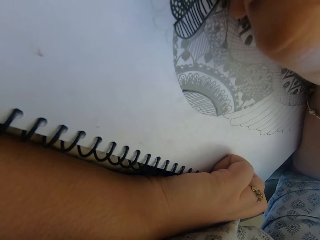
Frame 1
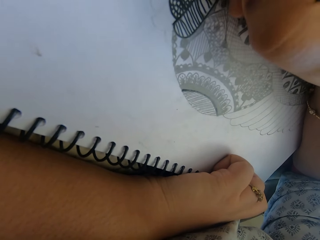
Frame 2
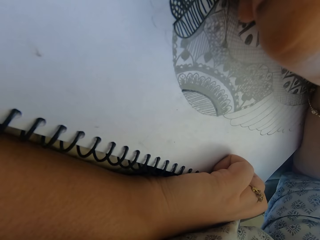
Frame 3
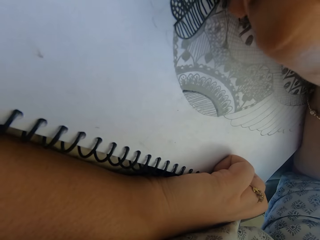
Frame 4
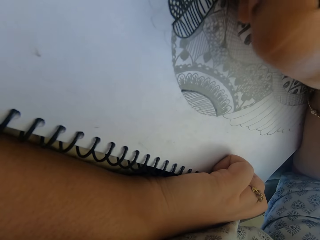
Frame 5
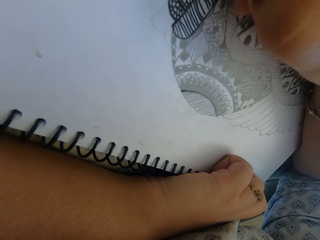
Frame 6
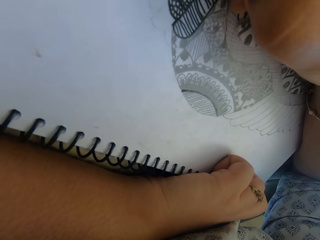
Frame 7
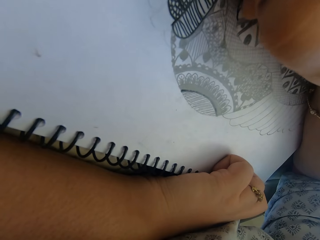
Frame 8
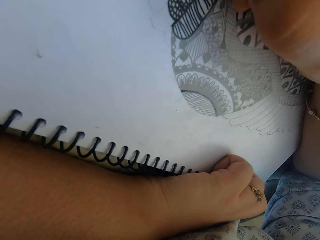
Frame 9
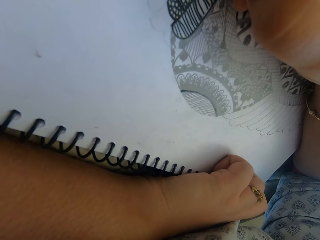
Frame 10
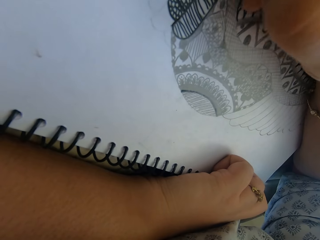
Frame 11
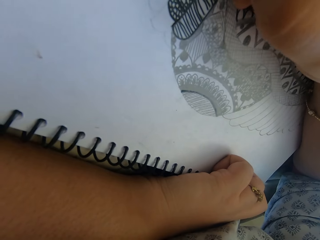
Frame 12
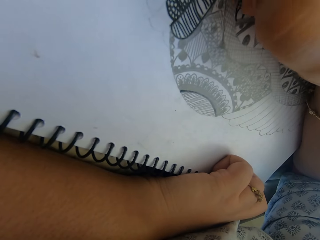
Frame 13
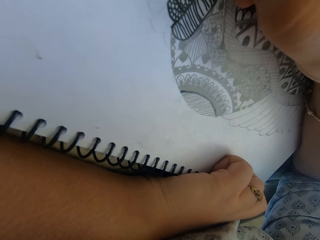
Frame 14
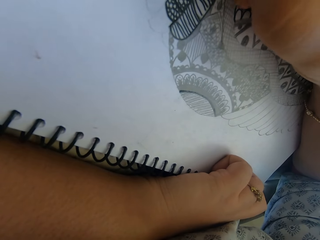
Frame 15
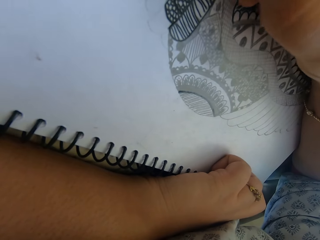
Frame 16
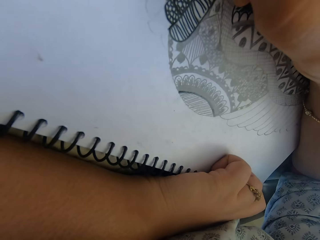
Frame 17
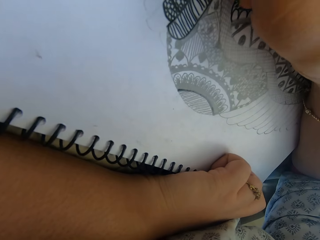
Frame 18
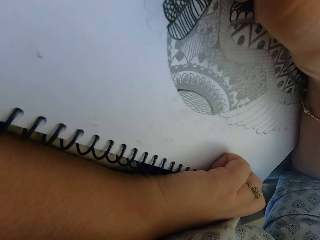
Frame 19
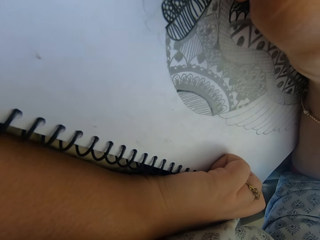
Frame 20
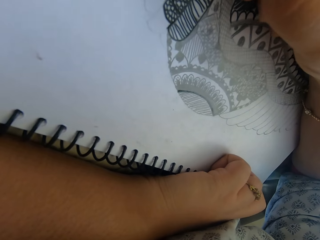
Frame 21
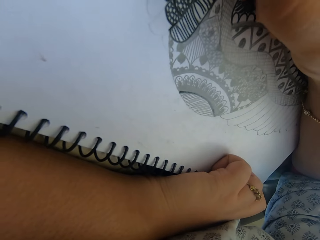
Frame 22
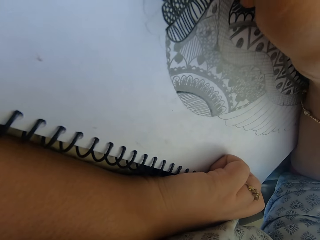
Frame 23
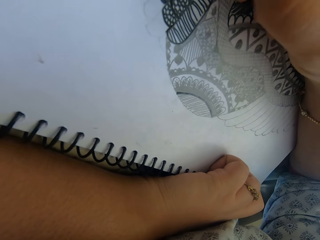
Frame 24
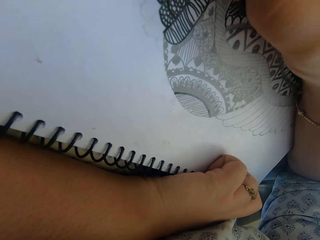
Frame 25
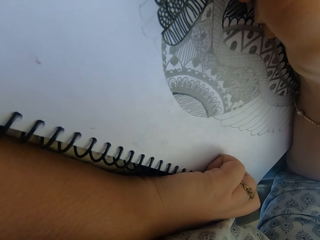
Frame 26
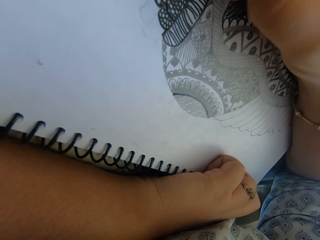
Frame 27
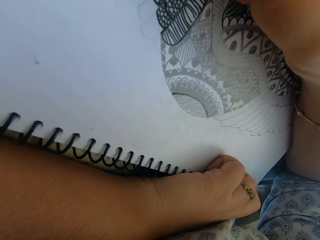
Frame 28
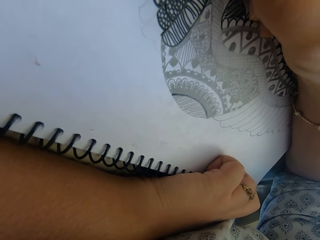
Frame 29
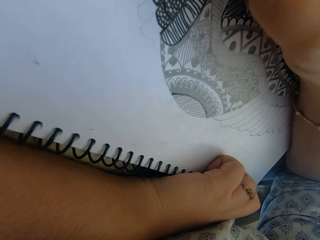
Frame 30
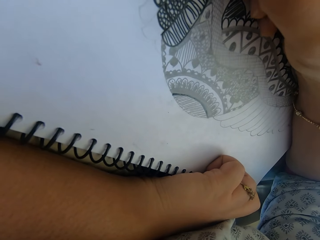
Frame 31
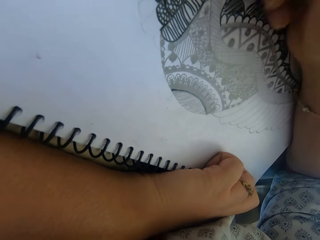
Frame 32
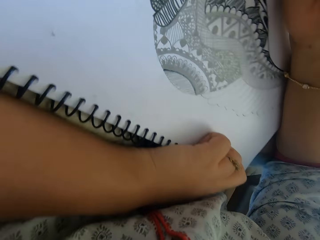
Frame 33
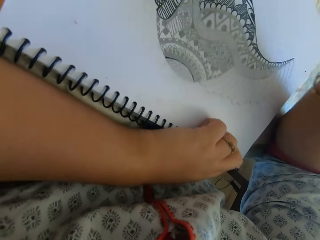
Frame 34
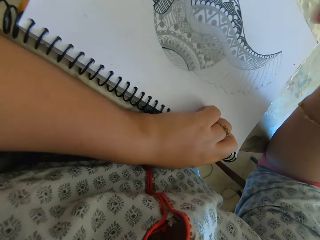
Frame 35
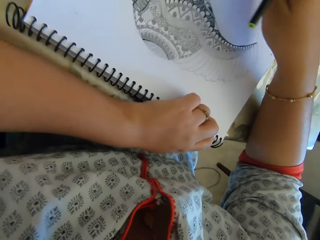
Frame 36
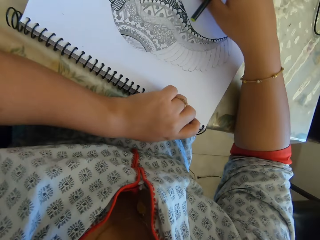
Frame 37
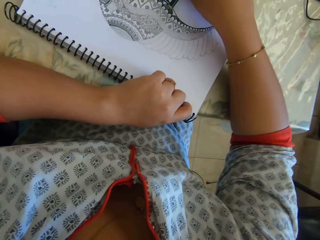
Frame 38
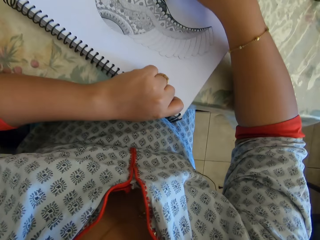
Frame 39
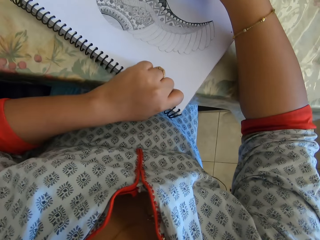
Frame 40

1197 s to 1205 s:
The camera wearer draws with a color pen. A child talks with the camera wearer.

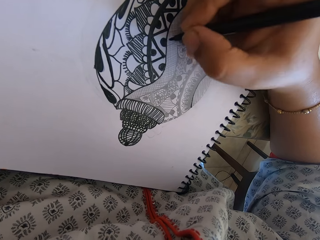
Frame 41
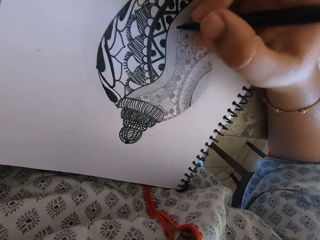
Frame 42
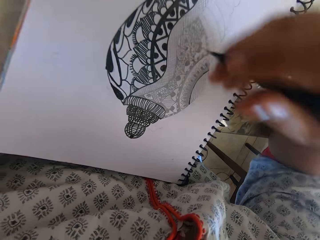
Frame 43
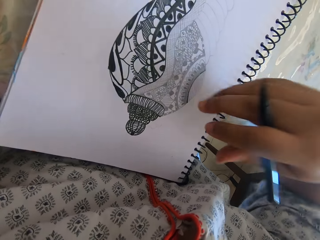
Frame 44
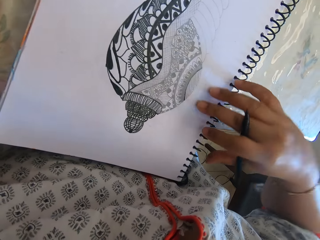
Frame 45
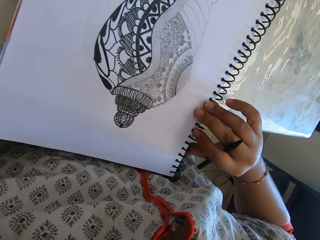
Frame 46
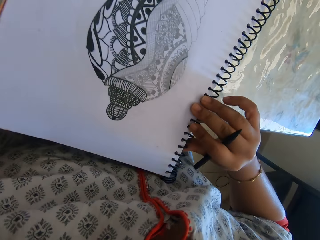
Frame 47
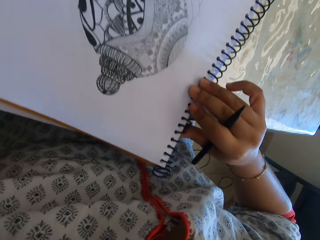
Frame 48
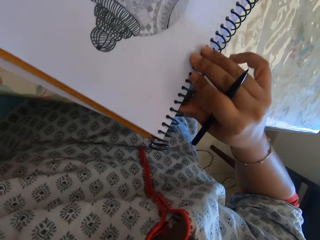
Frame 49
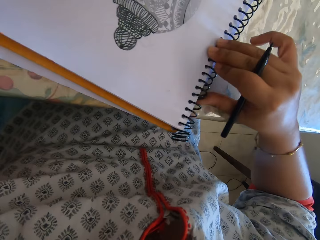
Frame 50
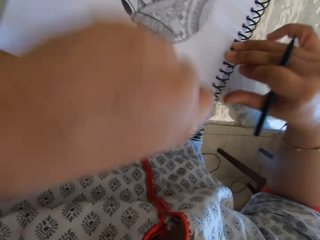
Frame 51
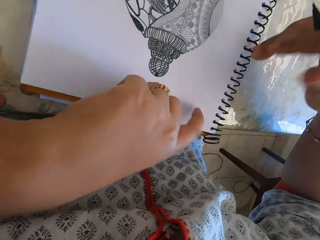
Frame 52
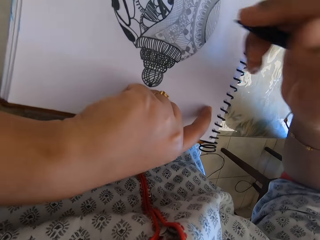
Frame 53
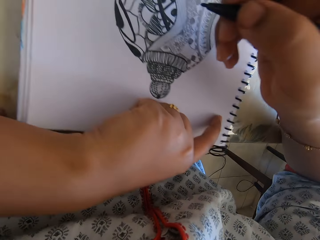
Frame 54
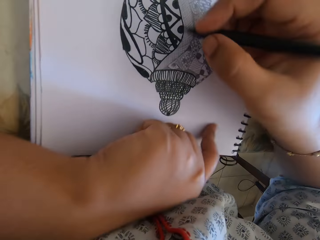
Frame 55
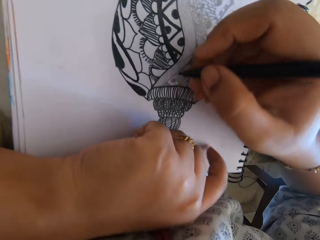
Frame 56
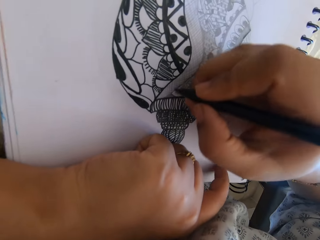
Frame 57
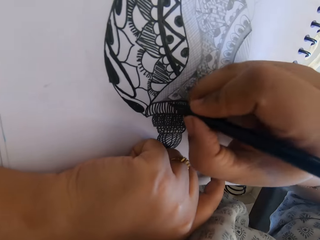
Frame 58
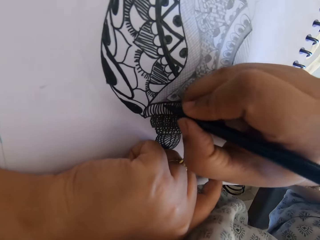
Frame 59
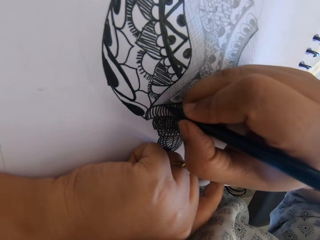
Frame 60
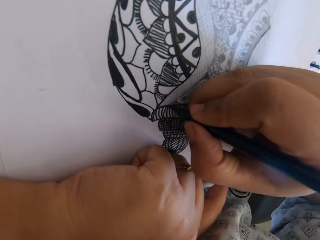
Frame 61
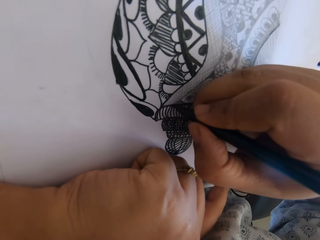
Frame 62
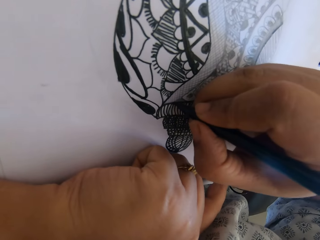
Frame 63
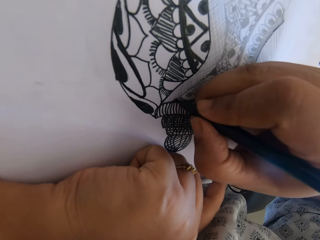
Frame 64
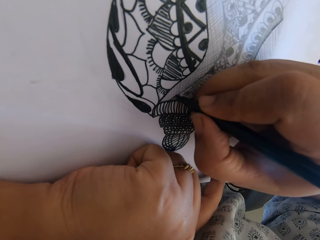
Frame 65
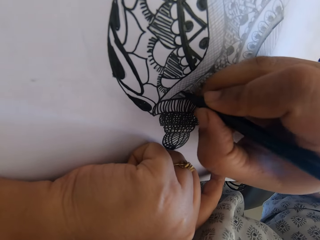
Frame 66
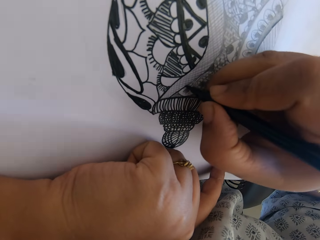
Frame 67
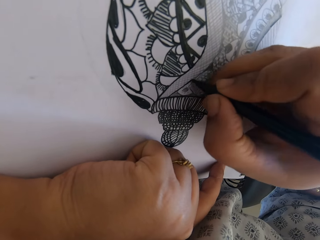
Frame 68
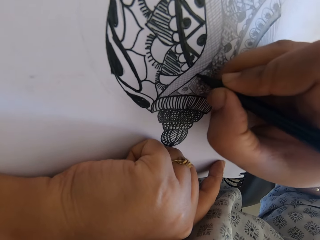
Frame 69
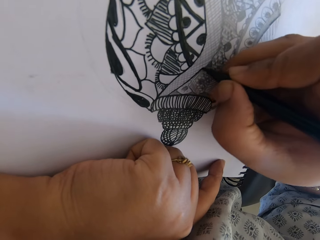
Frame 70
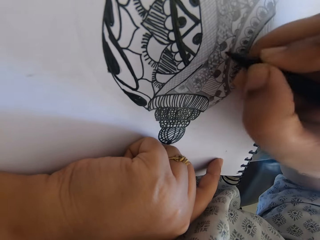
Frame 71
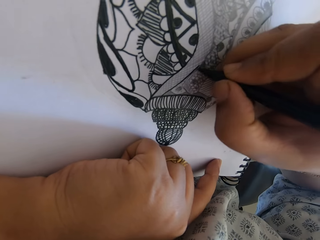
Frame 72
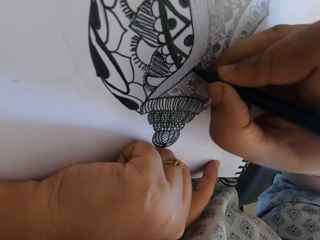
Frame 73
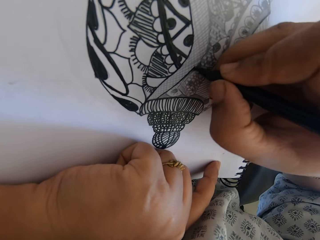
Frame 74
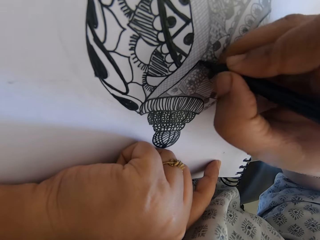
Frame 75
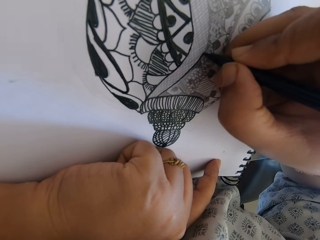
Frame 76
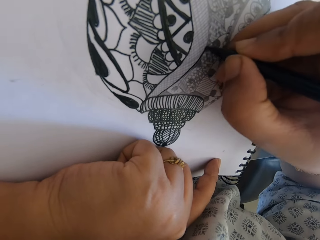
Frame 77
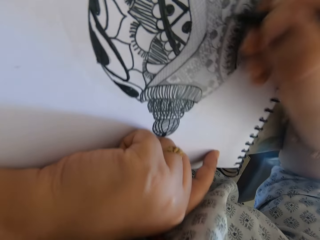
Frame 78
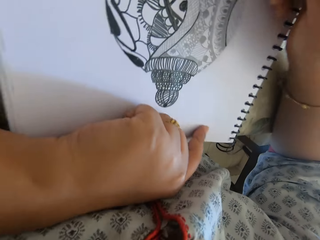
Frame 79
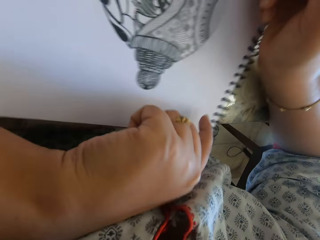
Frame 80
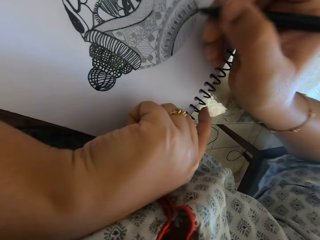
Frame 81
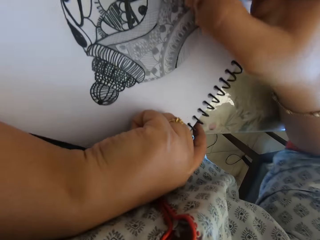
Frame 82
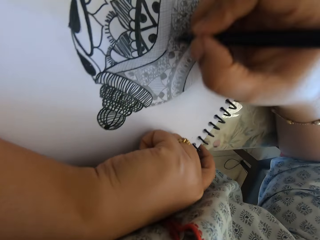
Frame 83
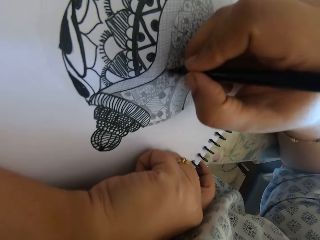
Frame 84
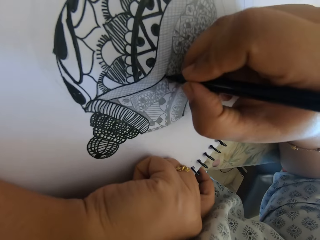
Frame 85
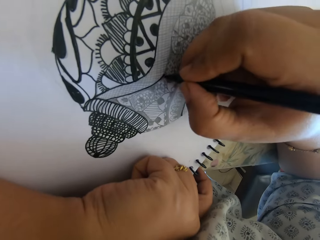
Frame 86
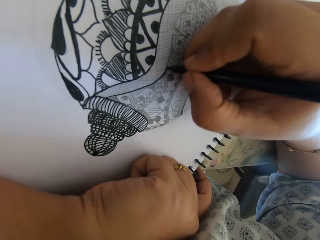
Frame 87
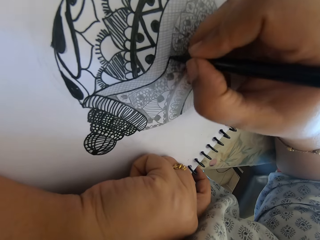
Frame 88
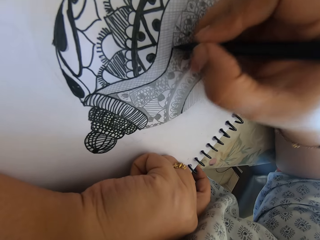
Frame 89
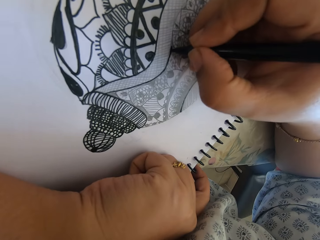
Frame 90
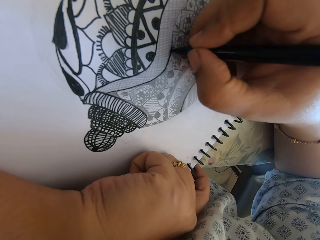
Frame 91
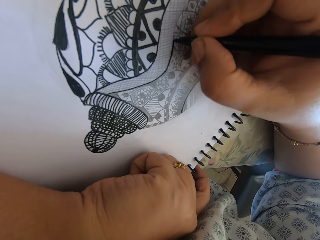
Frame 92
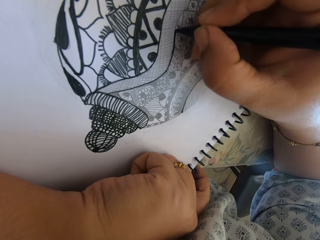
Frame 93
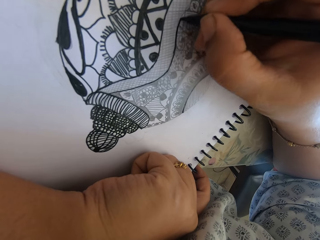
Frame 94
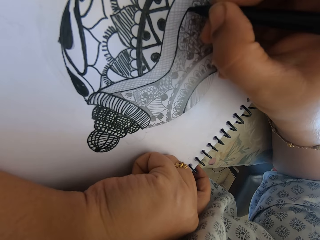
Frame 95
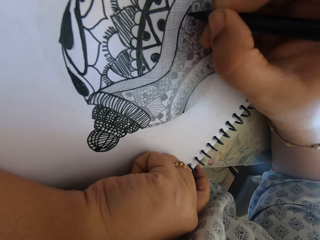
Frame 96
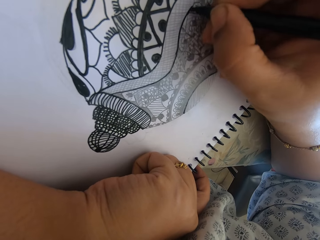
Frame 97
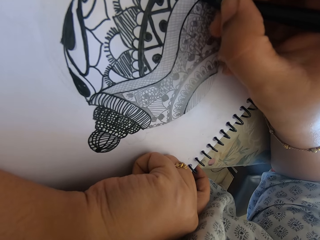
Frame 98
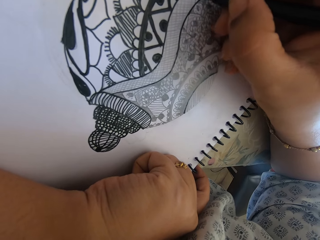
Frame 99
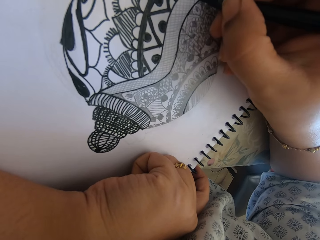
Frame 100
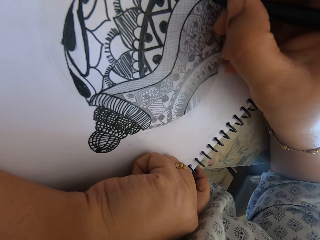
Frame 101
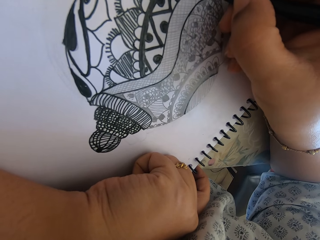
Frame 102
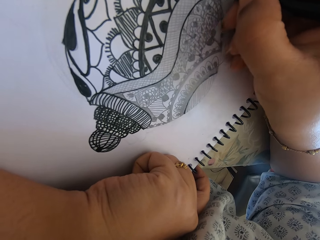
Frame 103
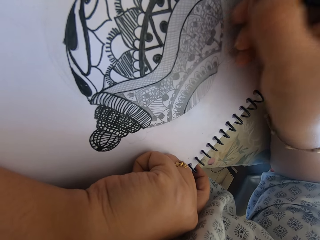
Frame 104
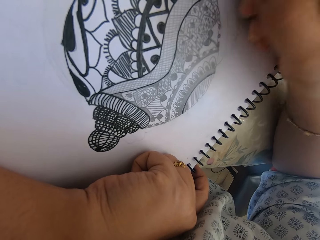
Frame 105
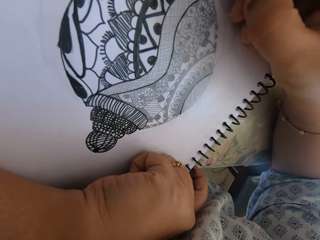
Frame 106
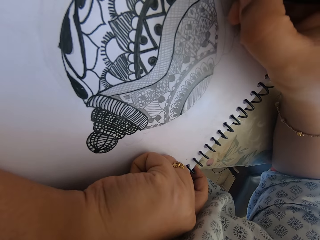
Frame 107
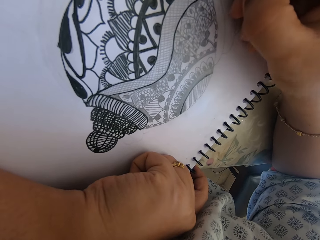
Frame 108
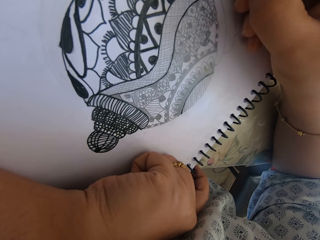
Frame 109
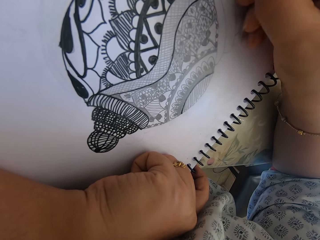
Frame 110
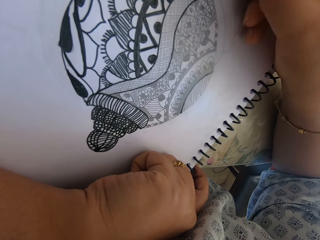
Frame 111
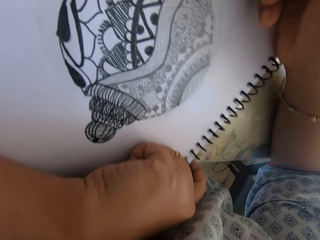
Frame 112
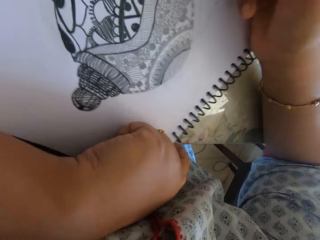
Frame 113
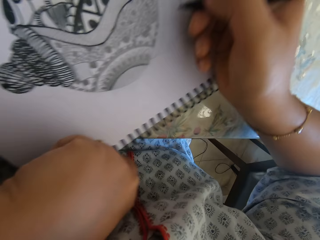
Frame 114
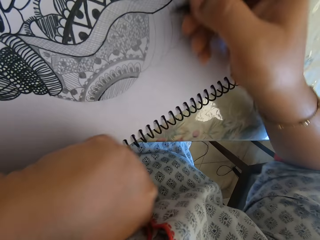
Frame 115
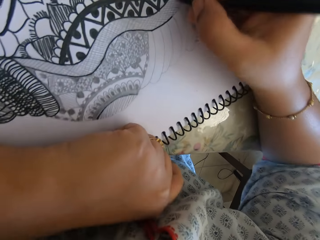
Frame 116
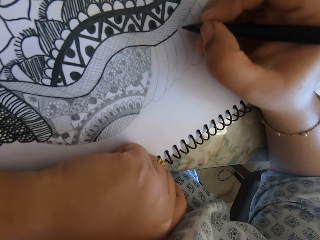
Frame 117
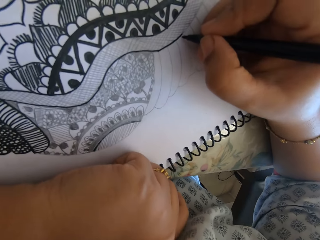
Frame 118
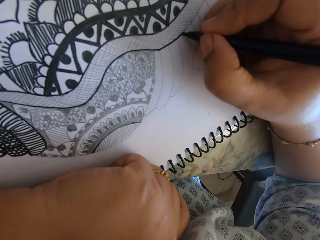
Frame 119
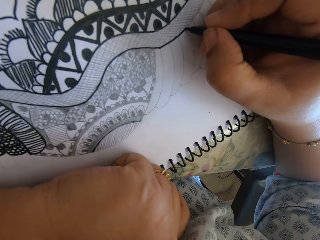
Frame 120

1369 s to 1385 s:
The camera wearer drags the book on the table. They draw with a drawing pen. They turn the book. They turn the book again.
